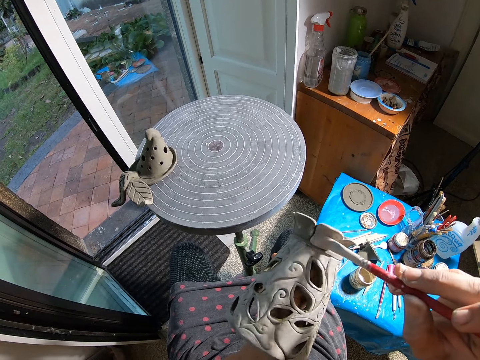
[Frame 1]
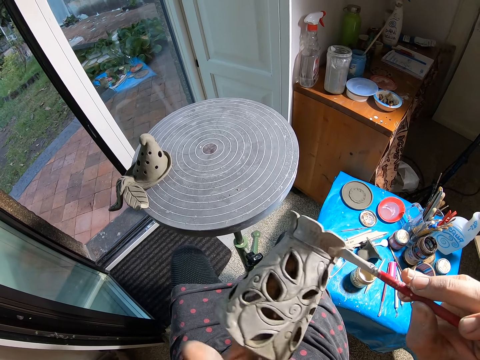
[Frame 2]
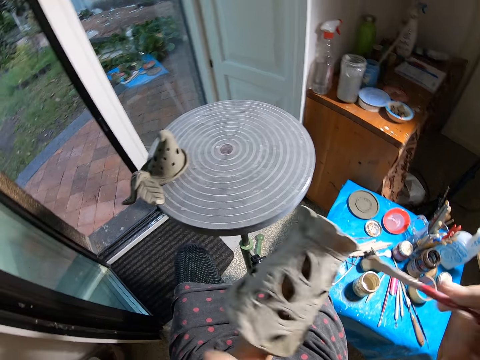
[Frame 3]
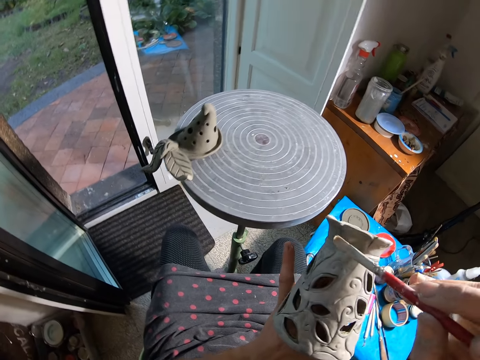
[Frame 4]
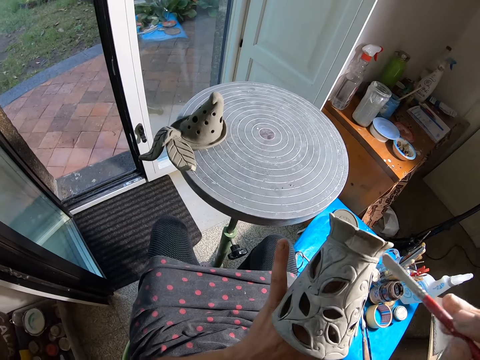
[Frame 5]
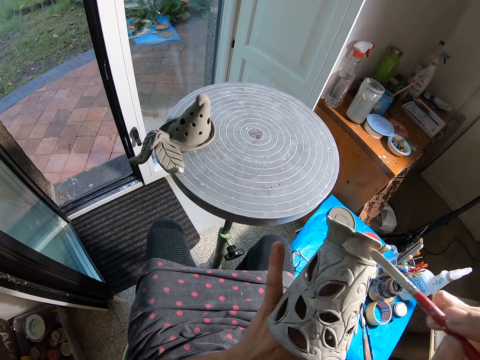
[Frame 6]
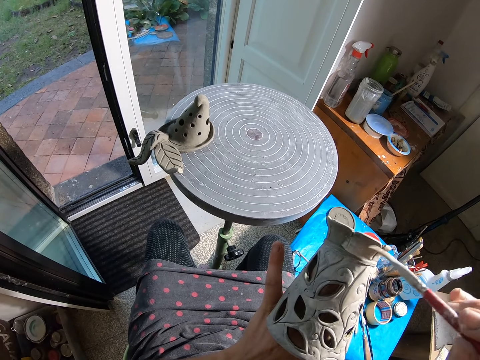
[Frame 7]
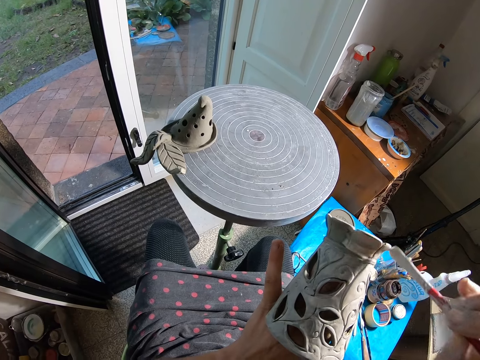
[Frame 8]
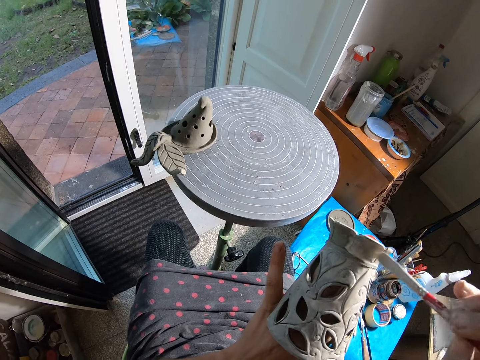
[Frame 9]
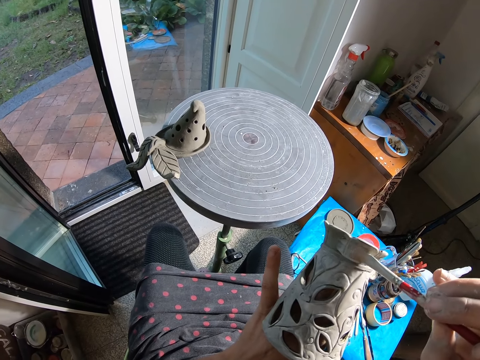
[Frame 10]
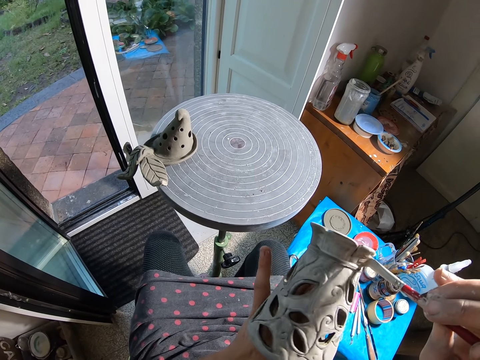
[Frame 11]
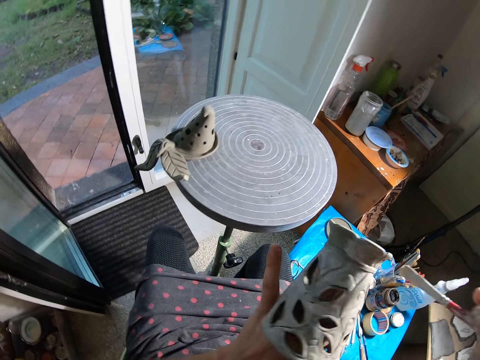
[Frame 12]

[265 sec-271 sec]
The camera wearer rotates the clay flower pot with his left hand.

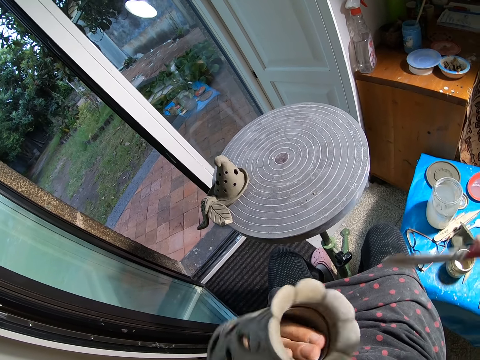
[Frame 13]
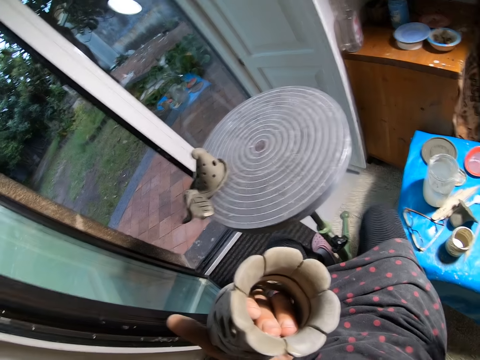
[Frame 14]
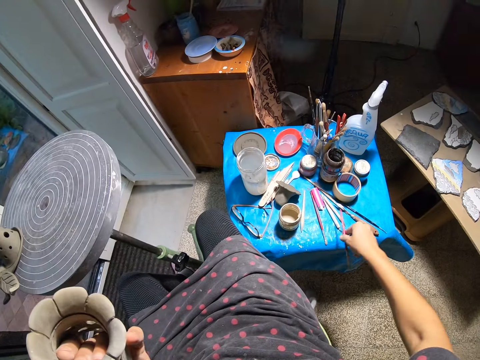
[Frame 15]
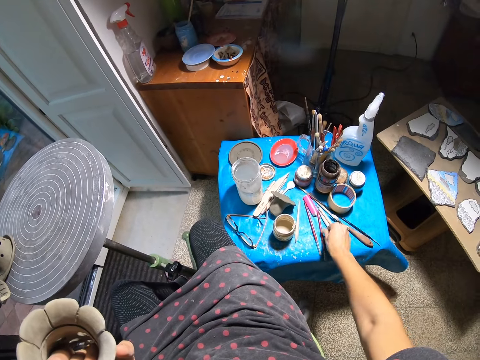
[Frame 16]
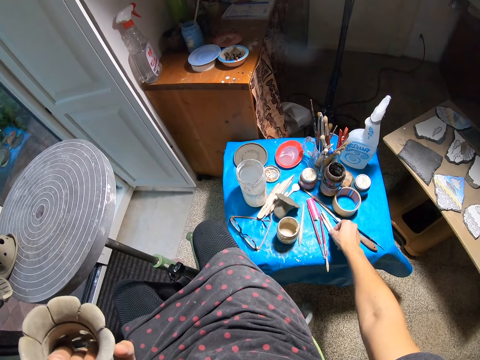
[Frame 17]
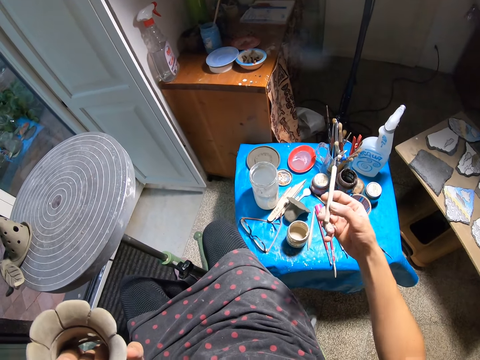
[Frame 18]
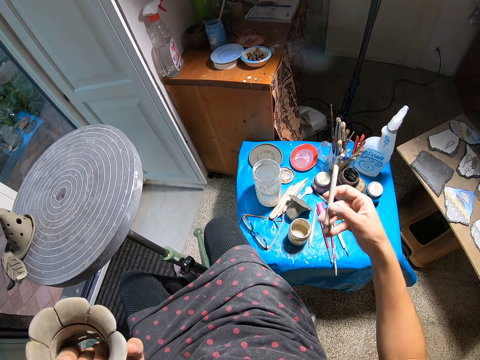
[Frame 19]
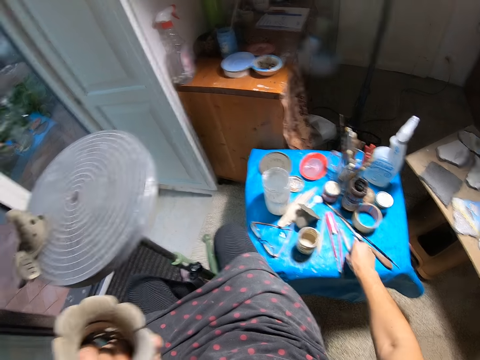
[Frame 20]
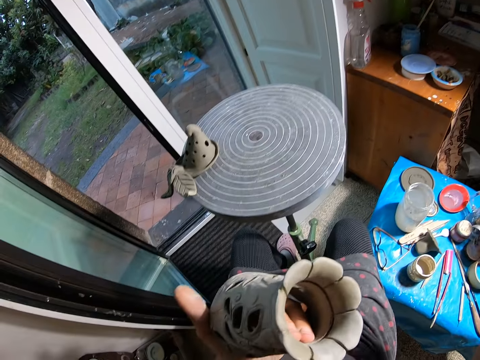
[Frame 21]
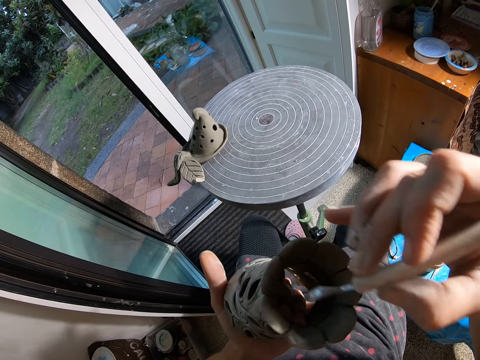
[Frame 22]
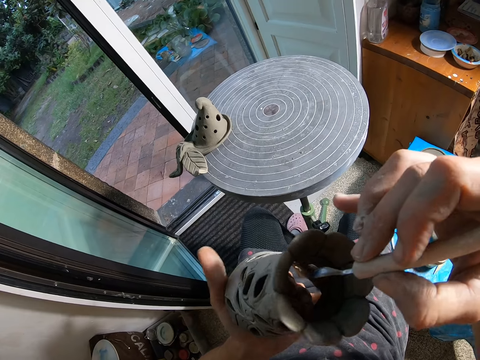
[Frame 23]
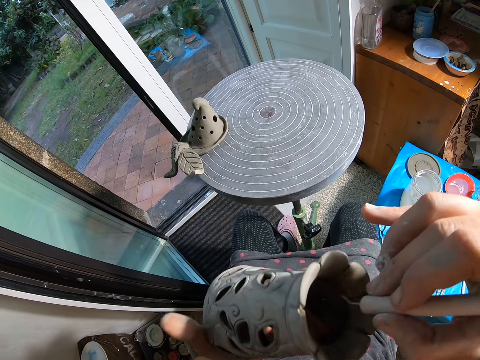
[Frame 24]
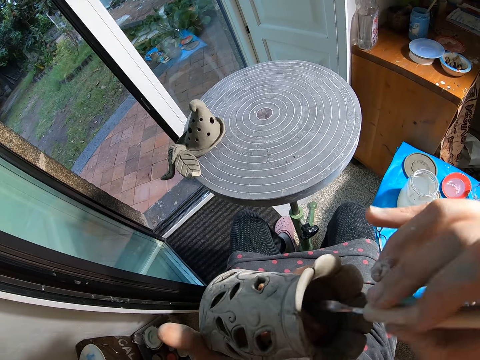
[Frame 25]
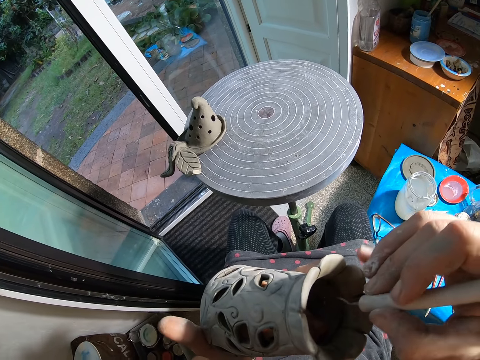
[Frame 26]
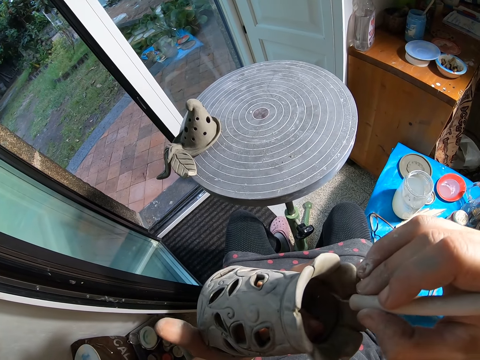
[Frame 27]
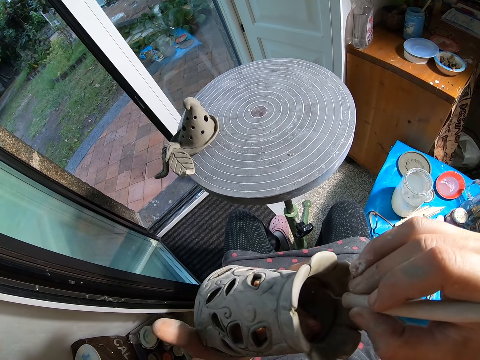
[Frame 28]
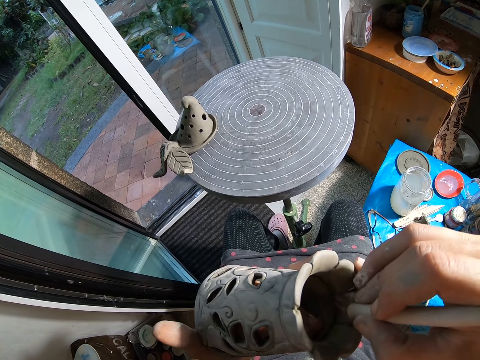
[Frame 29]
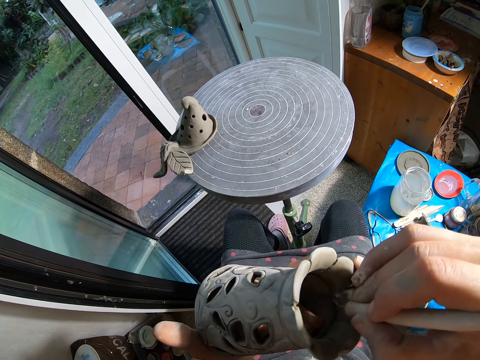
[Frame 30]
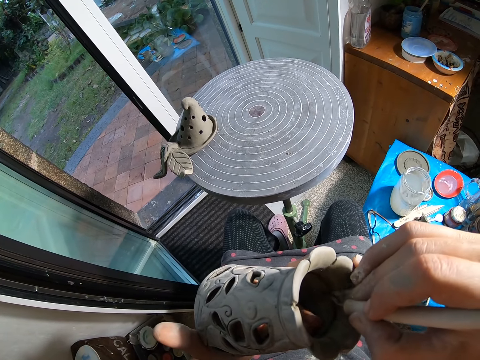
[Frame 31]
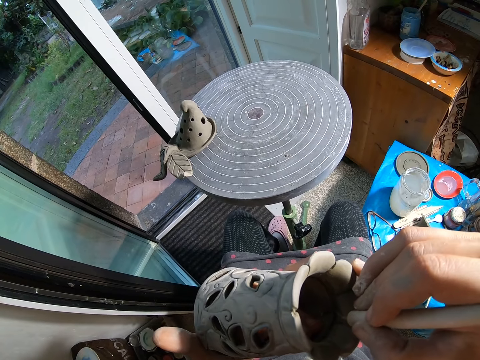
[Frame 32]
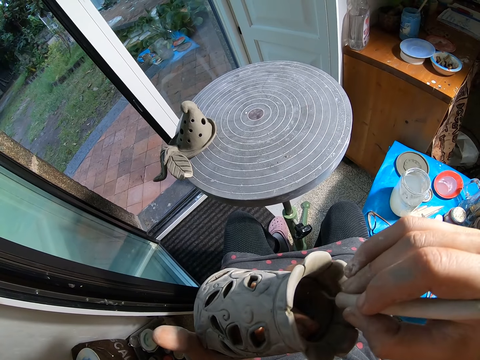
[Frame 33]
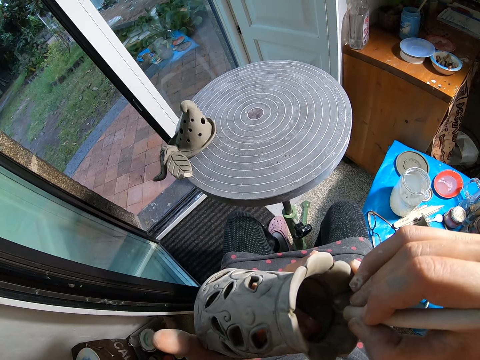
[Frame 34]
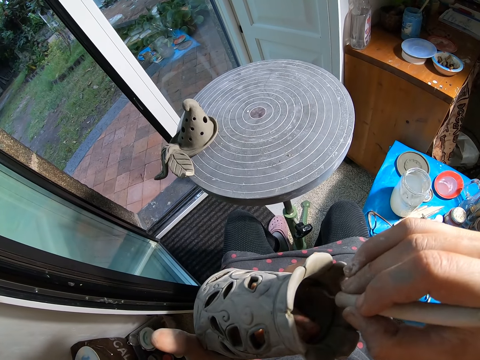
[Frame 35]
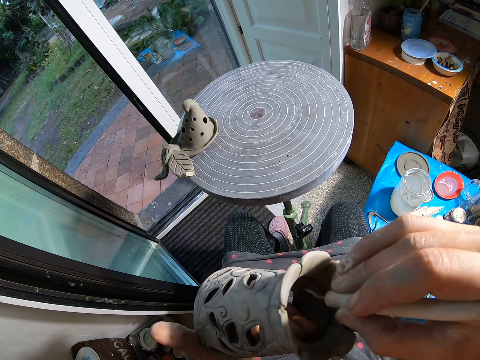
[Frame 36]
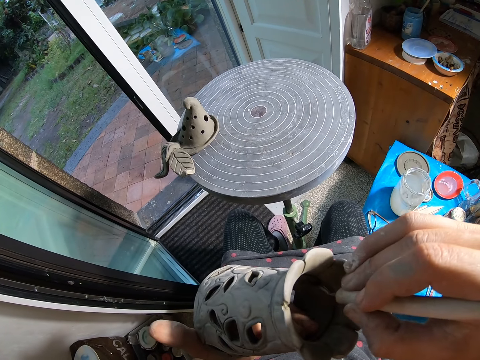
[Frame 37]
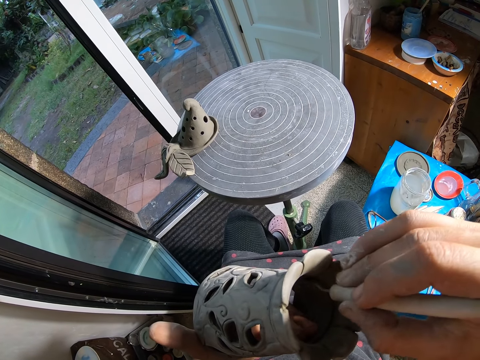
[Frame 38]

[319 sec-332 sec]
The camera wearer drops the painting brush on the stool with her left hand. She picks up the painting brush from the stool with her right hand. She drops the painting brush on the stool with her right hand. She picks up a spoon gouge from the stool with her right hand. She shapes pottery. She scrapes the flower vase with the spoon gouge.

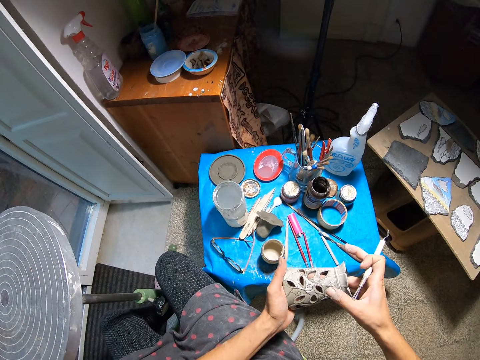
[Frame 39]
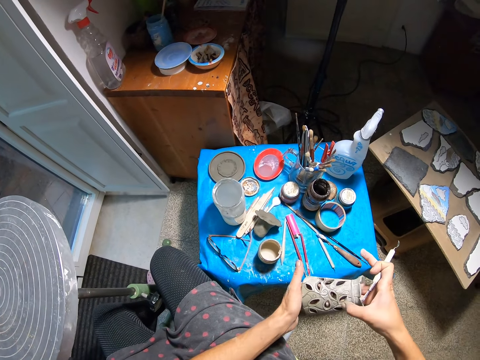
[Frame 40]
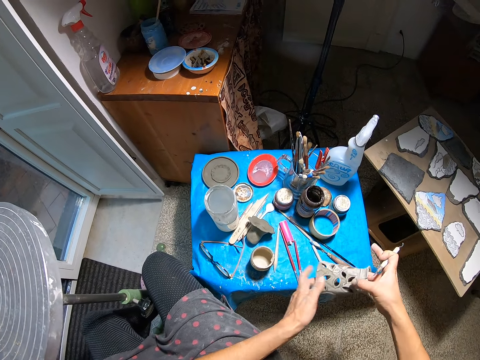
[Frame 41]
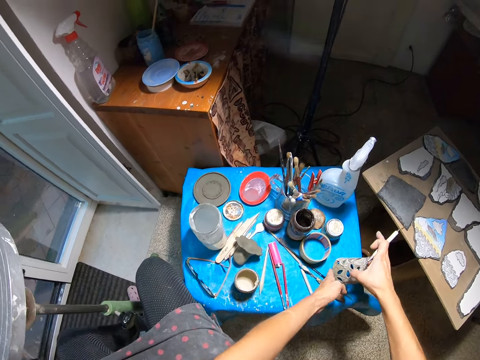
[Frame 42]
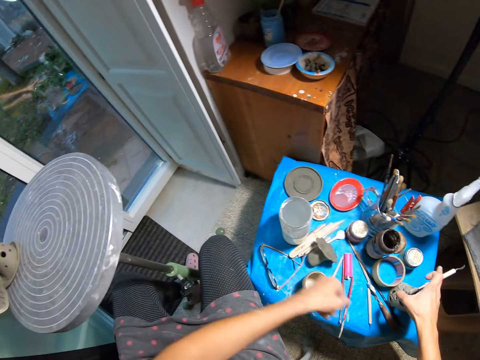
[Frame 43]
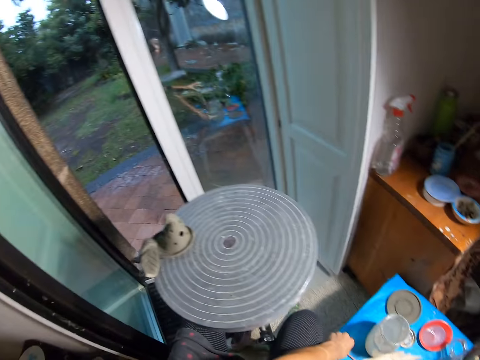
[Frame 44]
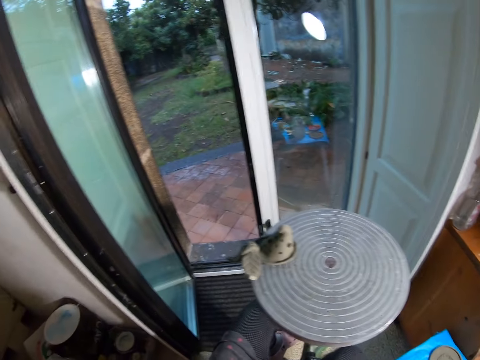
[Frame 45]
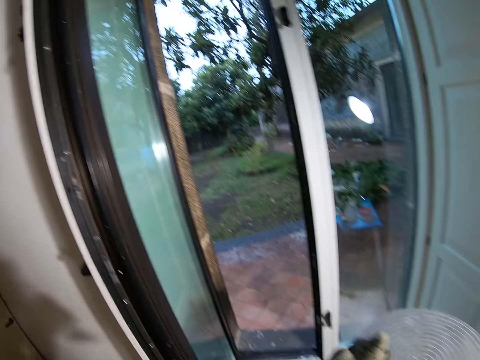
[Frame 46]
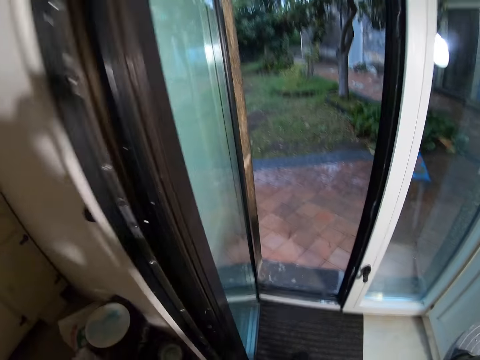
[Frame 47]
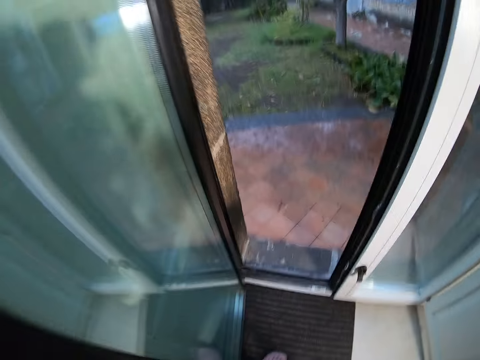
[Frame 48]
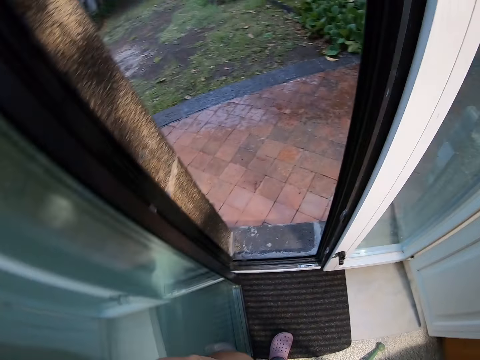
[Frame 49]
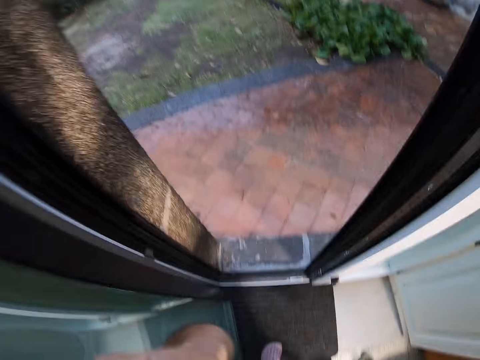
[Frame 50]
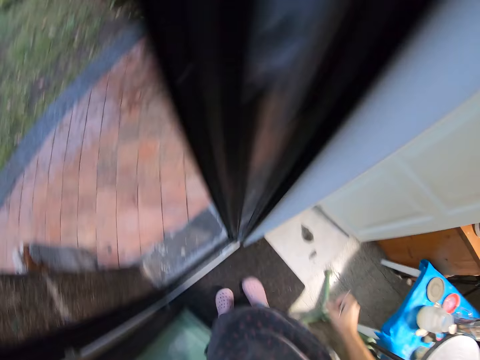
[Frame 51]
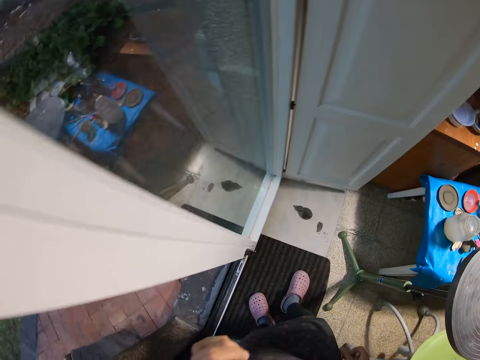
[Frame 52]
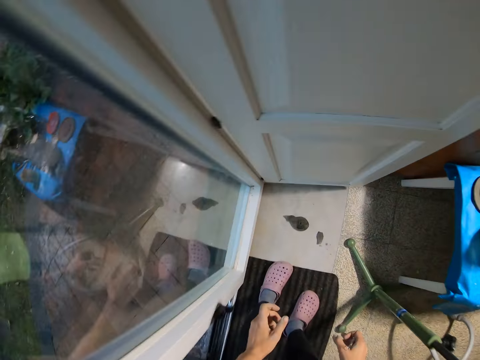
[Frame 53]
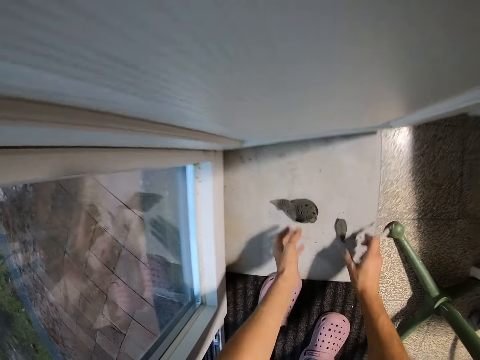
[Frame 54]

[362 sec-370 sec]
The camera wearer drops the flower vase on the stool with both hands. They look around. They walk in the house towards the window.
